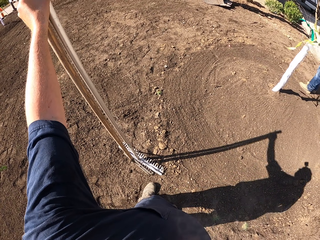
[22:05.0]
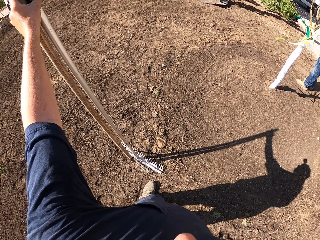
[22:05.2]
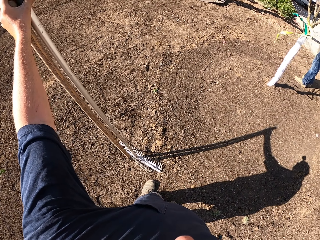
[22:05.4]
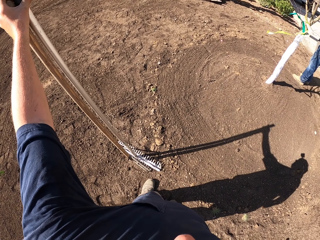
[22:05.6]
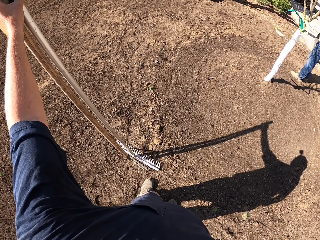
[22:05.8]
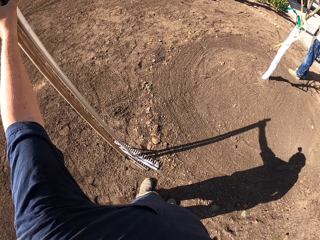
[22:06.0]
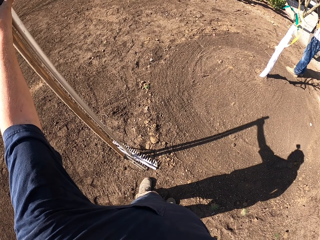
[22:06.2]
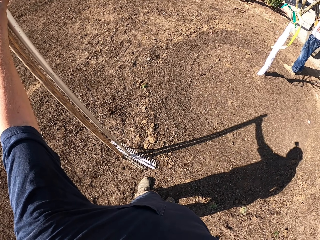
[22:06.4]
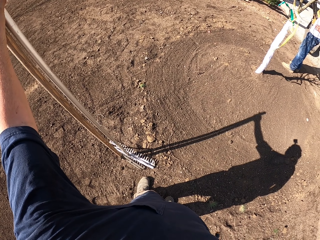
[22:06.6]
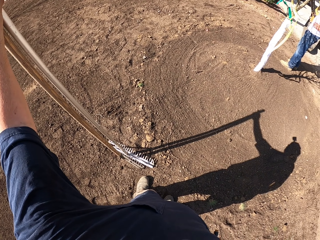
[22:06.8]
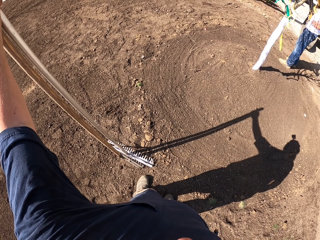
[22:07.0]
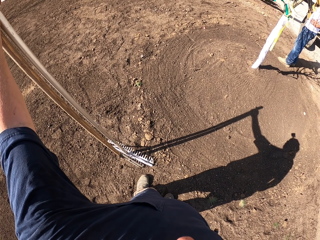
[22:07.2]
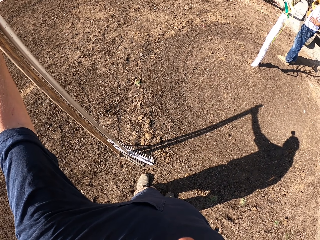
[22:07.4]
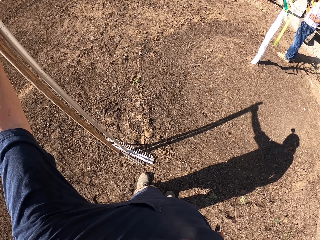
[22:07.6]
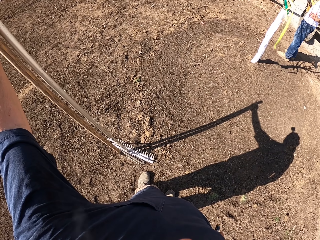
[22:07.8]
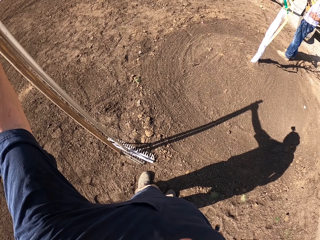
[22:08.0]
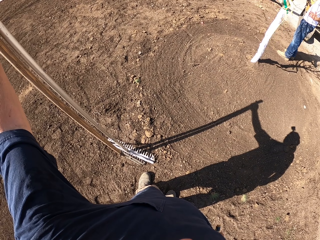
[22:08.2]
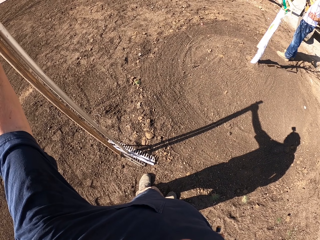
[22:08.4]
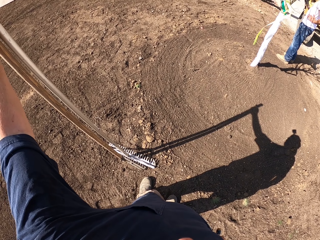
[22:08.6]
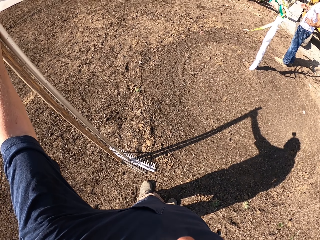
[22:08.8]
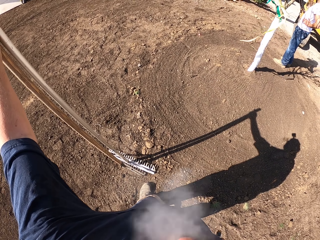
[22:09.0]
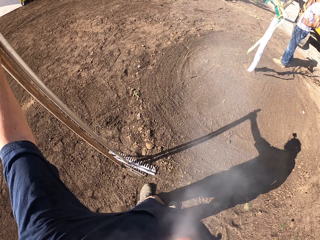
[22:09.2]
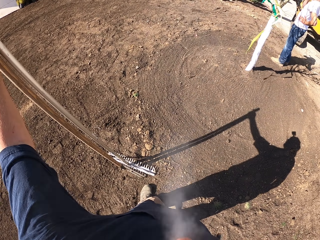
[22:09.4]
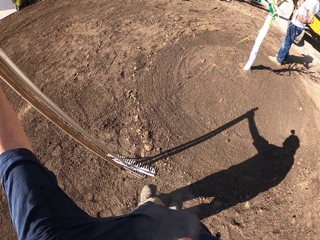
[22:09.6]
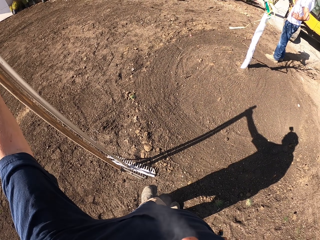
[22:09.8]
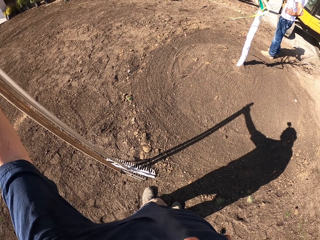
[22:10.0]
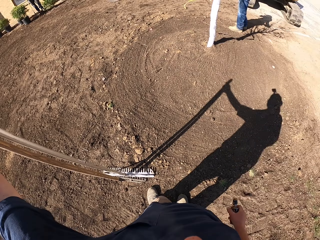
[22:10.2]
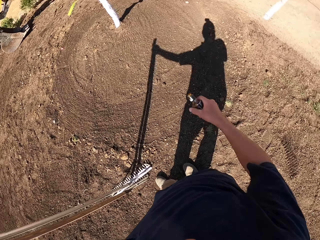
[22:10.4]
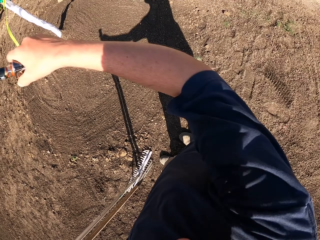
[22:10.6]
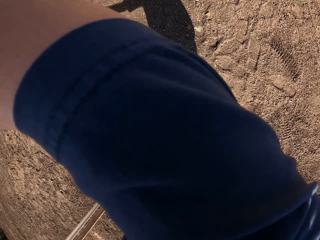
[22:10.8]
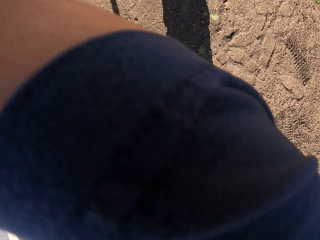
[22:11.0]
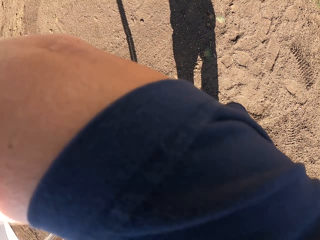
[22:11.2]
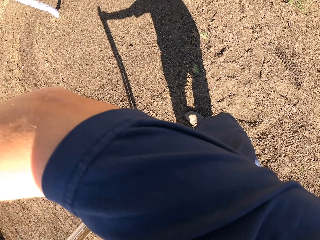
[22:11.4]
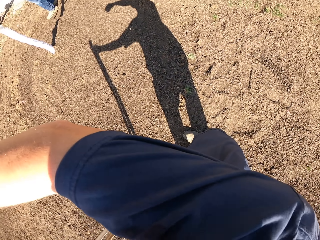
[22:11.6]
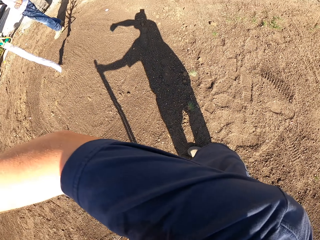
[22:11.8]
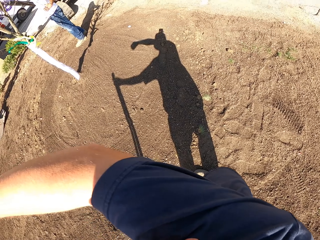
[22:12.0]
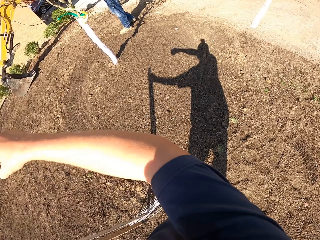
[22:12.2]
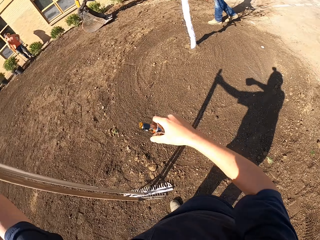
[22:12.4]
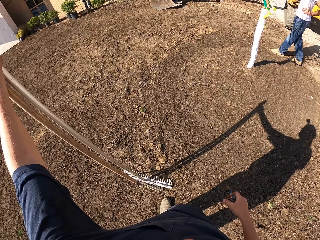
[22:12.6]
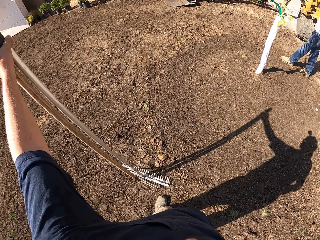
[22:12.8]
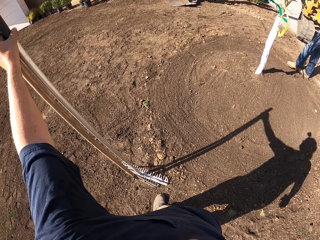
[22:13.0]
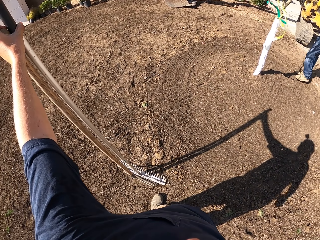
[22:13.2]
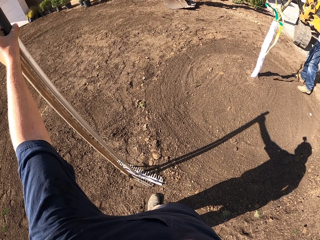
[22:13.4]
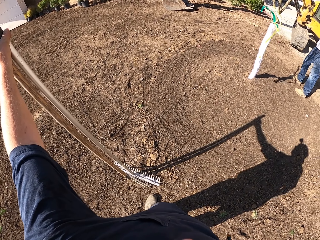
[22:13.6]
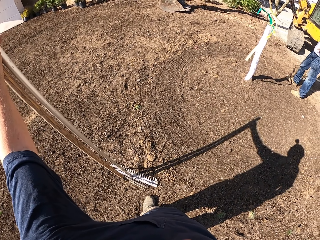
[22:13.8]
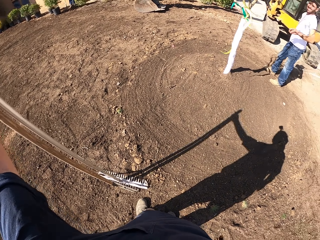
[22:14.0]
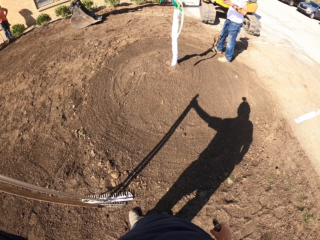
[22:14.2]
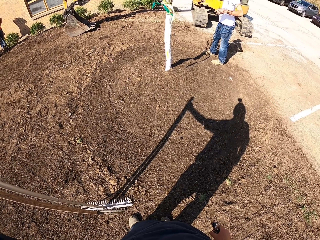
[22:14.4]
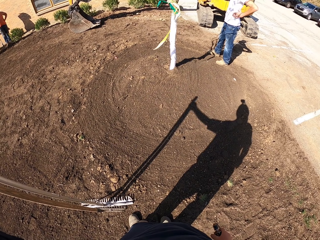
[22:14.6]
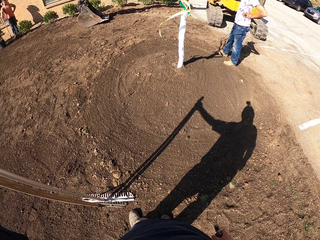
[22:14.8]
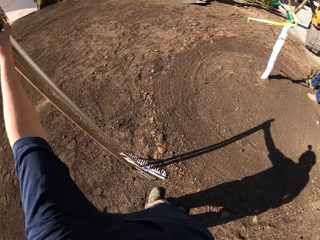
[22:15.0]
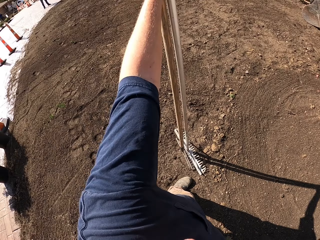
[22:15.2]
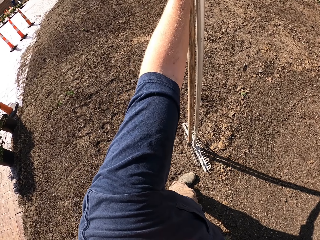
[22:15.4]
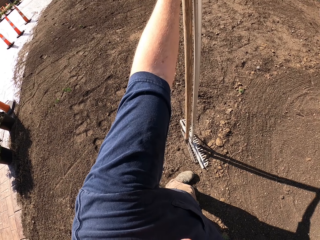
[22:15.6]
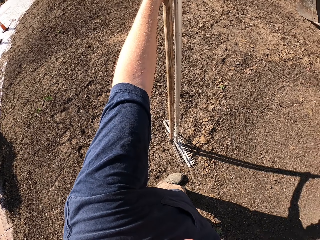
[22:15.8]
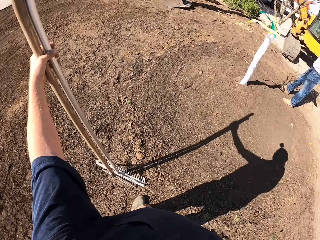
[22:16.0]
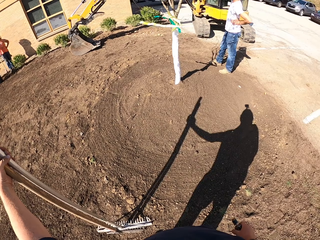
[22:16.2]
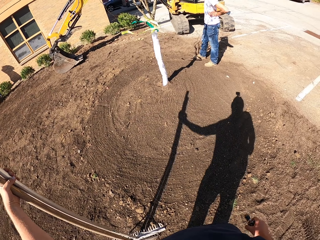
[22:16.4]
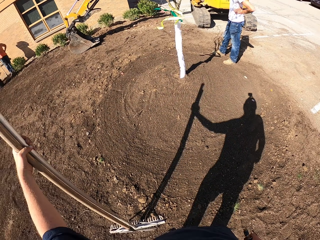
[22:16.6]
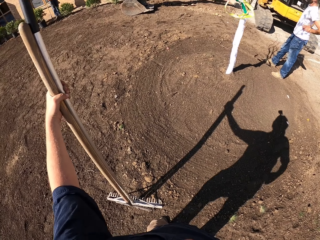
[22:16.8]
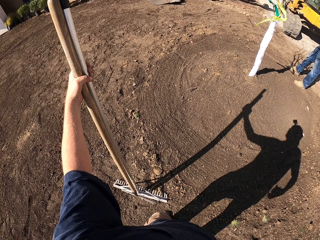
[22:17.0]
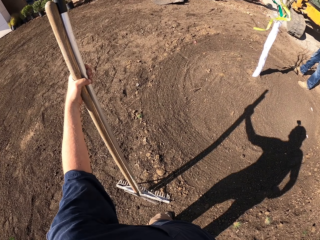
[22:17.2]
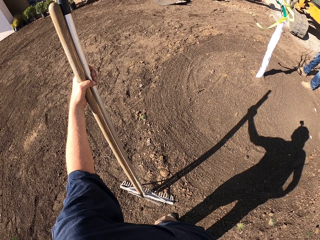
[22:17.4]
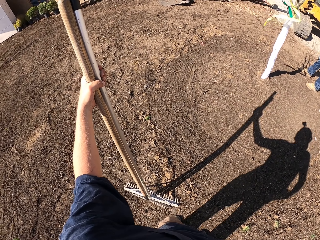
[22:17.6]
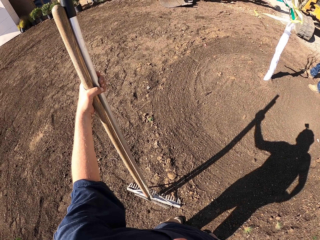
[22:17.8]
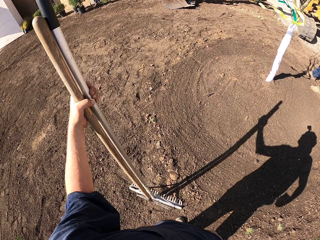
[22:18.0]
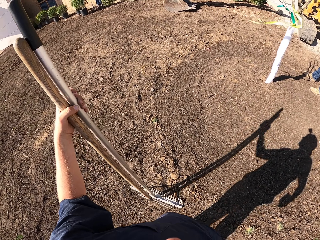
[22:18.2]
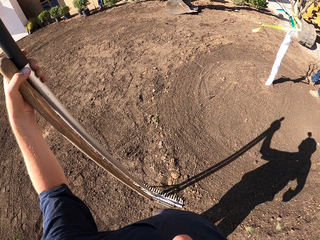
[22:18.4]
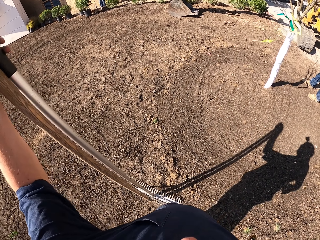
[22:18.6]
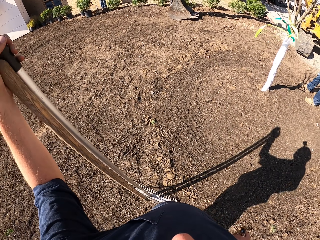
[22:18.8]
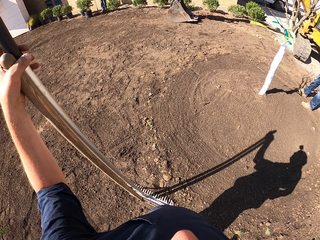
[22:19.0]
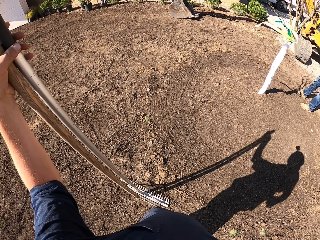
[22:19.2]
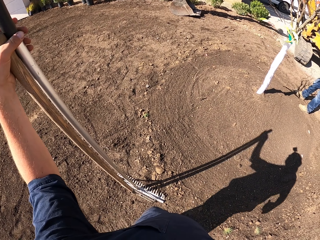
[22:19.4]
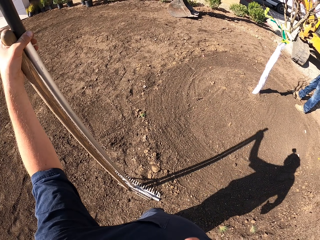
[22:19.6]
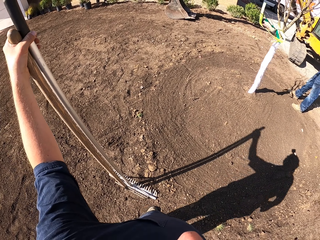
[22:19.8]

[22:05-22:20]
A man puts a hand on the waist. The camera wearer lifts the right hand and looks around. They turn, move the right hand and look around. The man converses with the camera wearer. The camera wearer looks around.

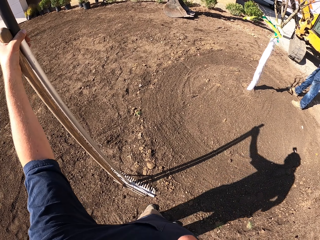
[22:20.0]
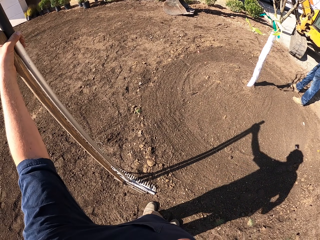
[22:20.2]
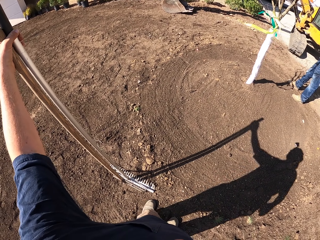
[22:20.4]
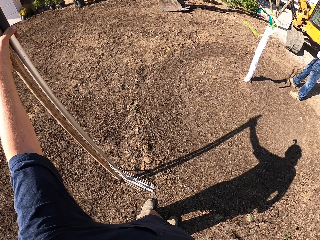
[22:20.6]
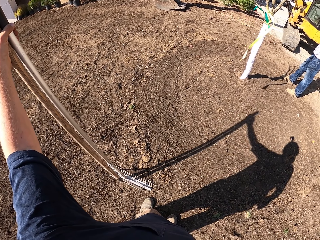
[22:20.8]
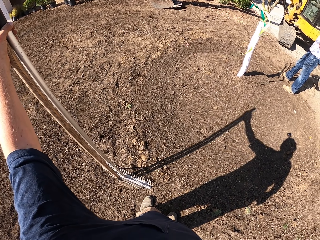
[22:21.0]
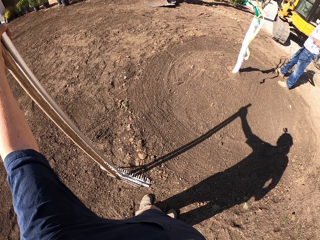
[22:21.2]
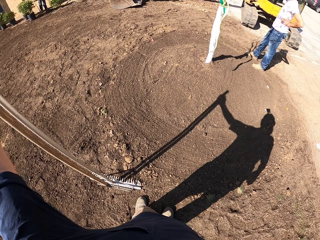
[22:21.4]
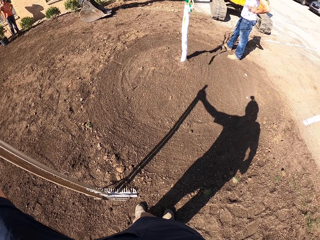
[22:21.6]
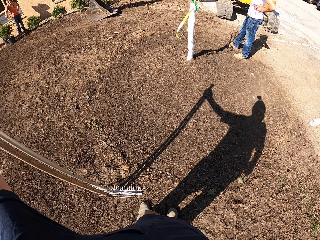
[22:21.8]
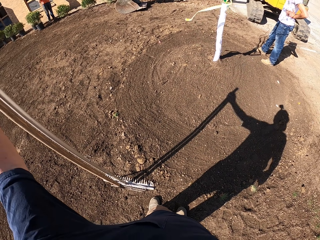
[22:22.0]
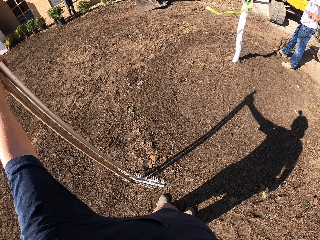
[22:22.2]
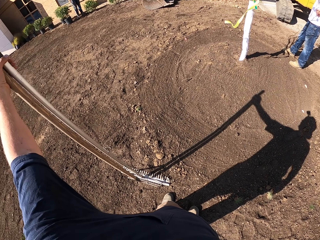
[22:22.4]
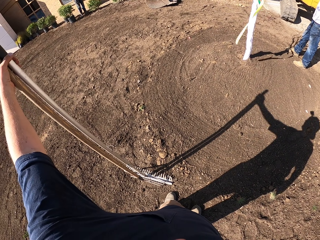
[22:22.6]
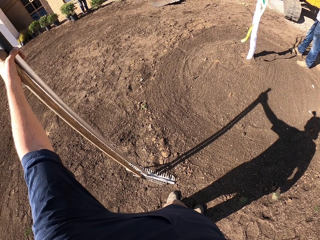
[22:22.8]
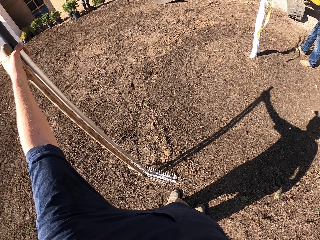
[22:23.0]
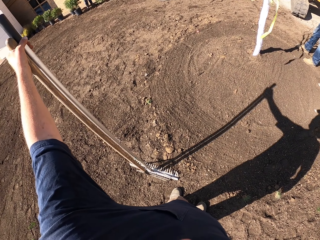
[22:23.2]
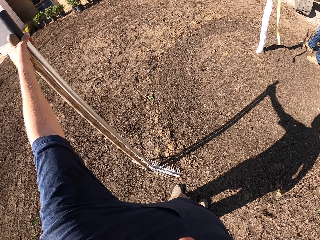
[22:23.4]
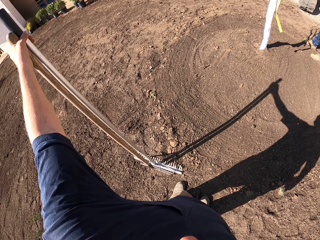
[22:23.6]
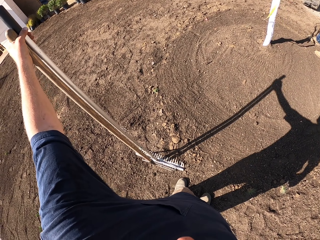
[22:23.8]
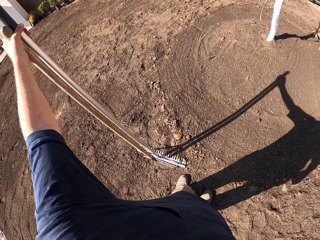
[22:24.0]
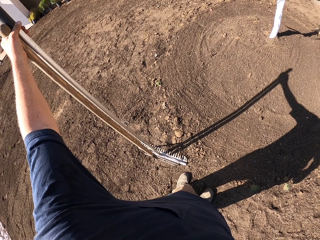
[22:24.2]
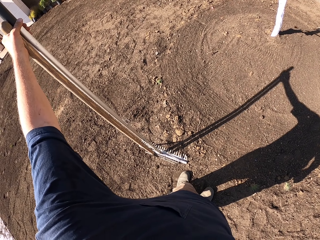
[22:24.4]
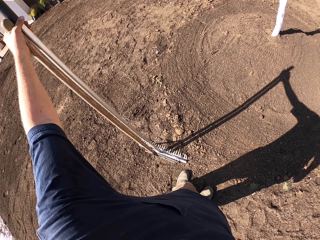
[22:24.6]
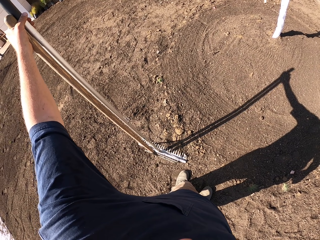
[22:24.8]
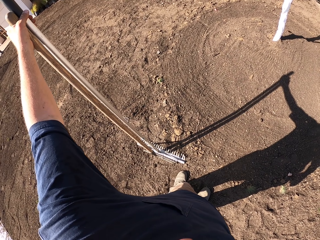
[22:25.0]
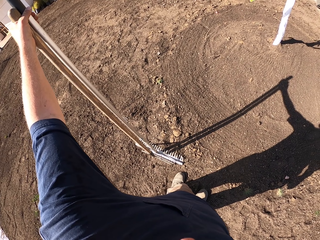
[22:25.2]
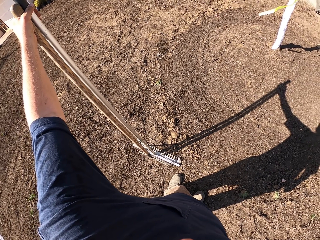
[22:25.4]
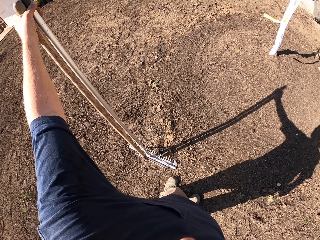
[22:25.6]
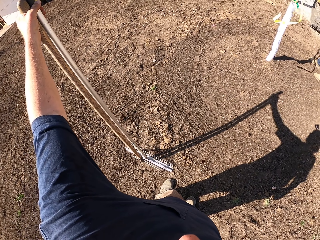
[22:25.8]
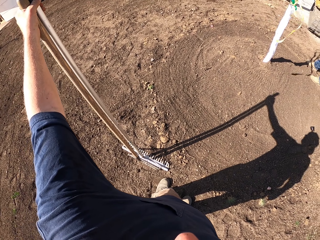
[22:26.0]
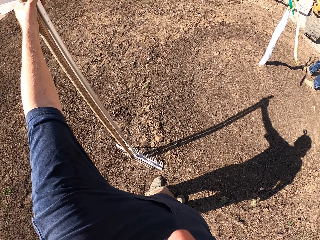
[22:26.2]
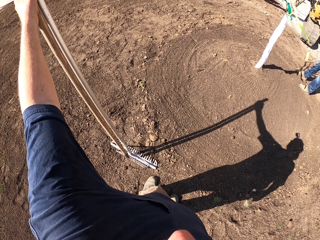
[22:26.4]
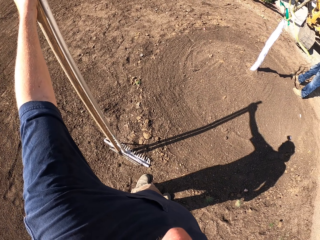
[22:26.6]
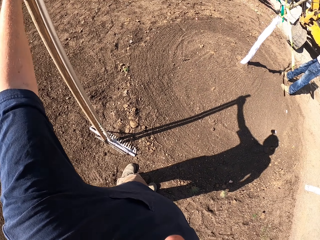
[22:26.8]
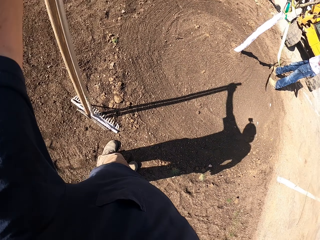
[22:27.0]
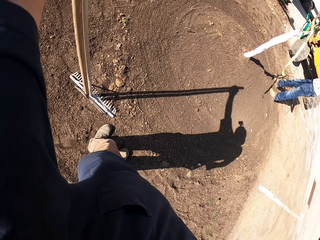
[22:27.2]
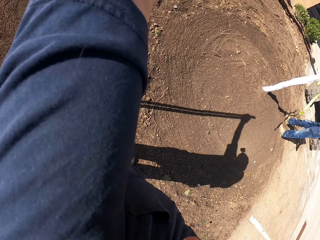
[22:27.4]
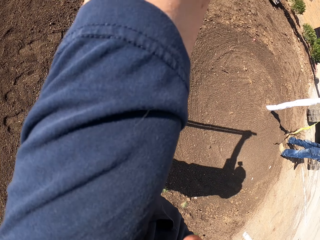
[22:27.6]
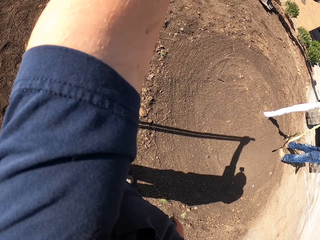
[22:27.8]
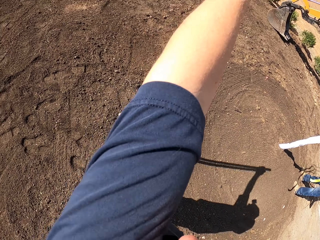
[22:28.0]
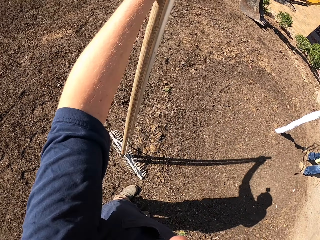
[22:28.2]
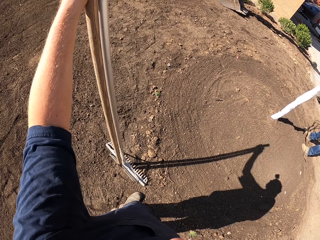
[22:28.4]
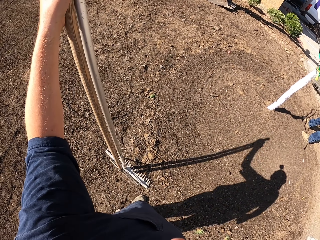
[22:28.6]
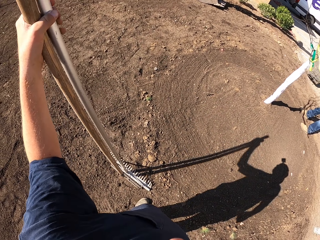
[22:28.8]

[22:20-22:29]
The camera wearer interacts with a man.
